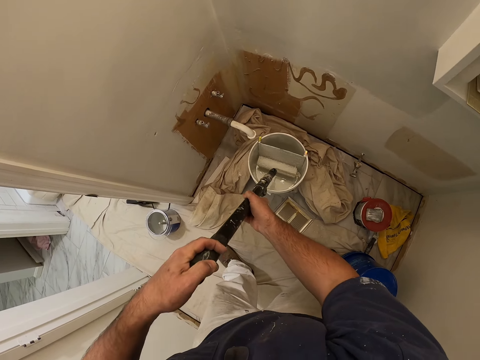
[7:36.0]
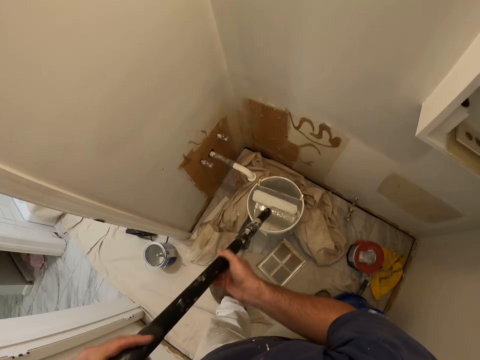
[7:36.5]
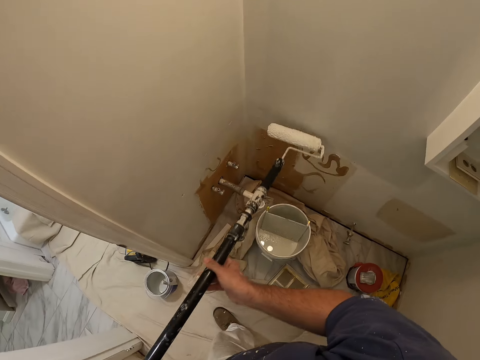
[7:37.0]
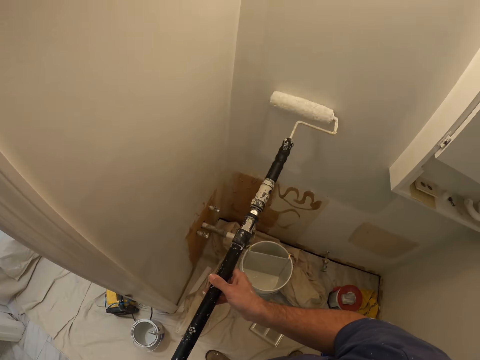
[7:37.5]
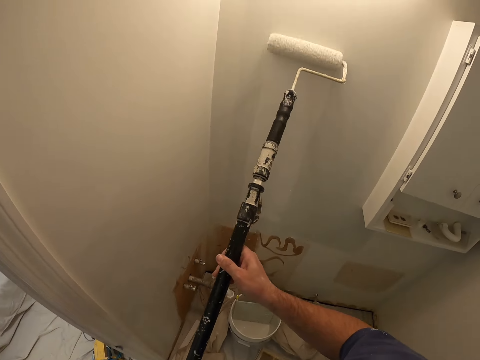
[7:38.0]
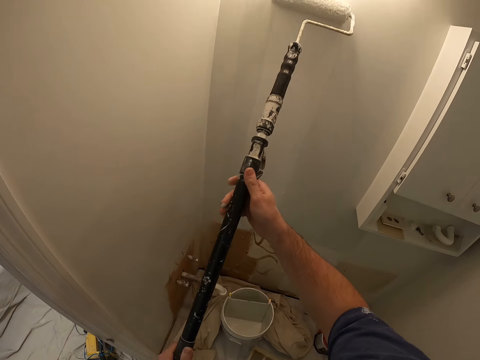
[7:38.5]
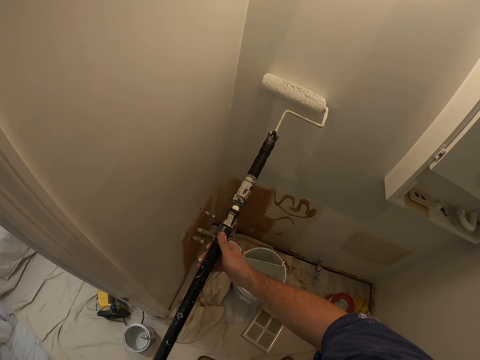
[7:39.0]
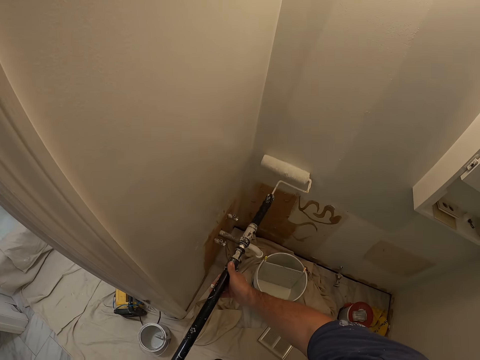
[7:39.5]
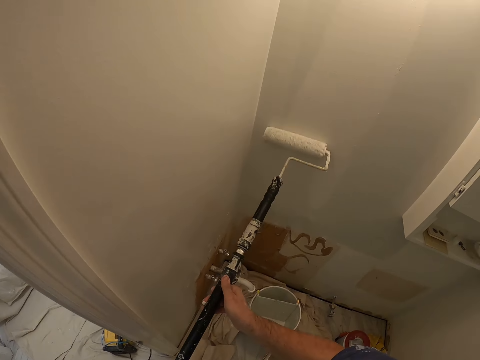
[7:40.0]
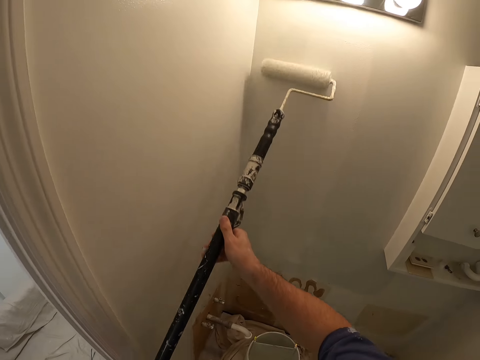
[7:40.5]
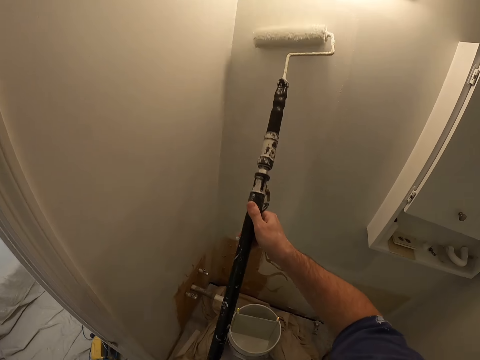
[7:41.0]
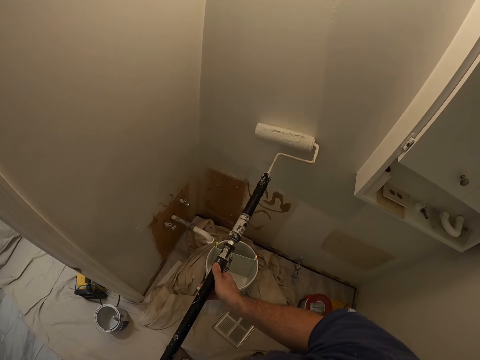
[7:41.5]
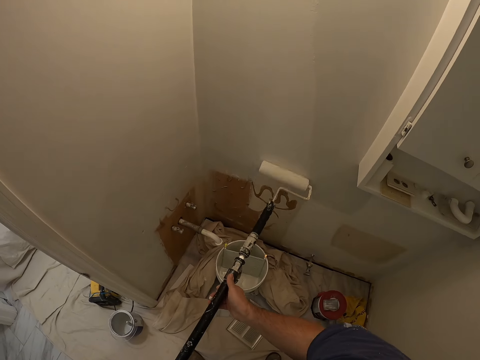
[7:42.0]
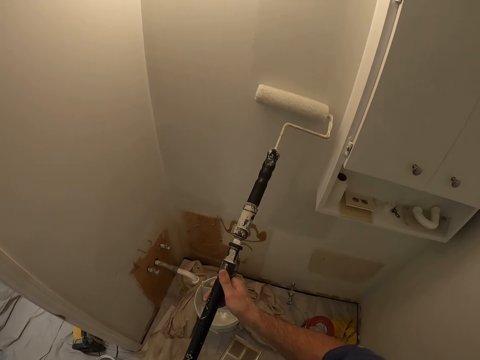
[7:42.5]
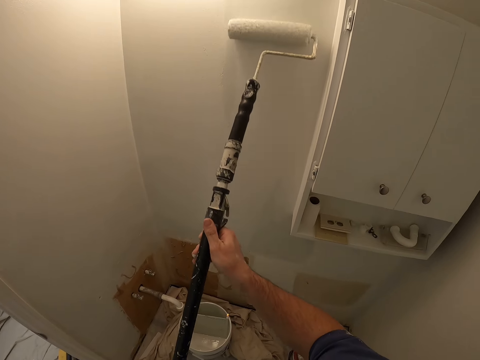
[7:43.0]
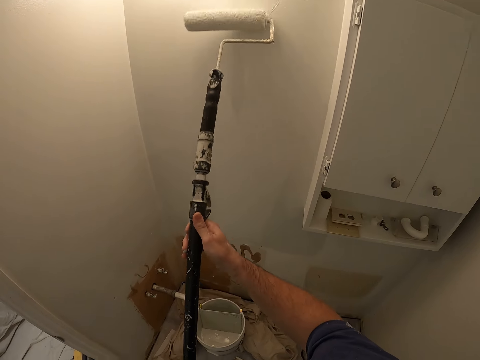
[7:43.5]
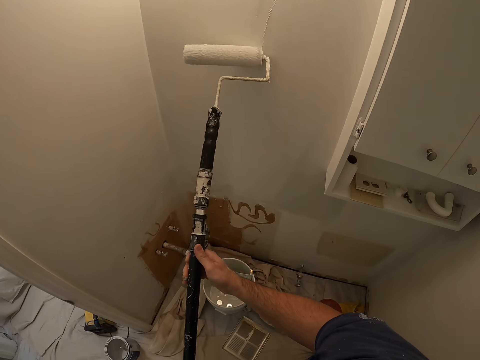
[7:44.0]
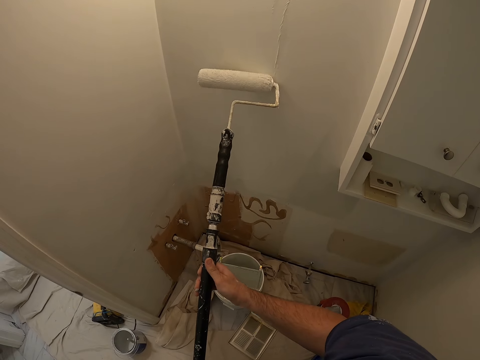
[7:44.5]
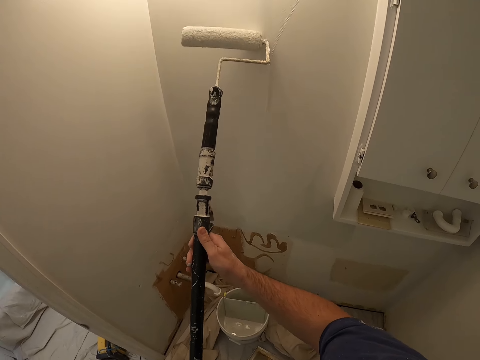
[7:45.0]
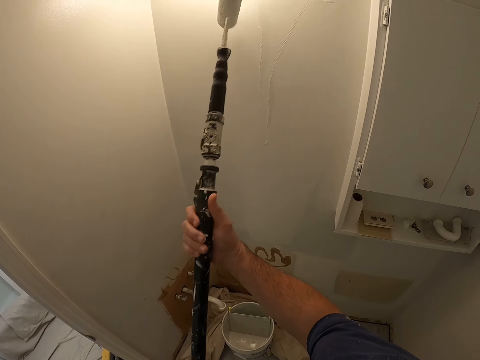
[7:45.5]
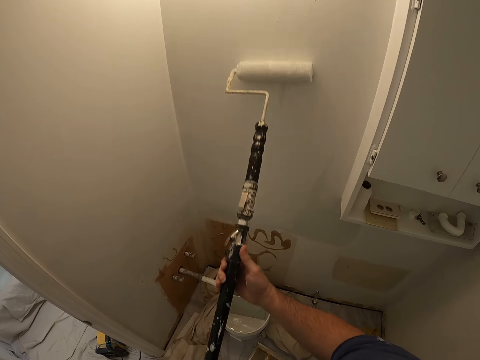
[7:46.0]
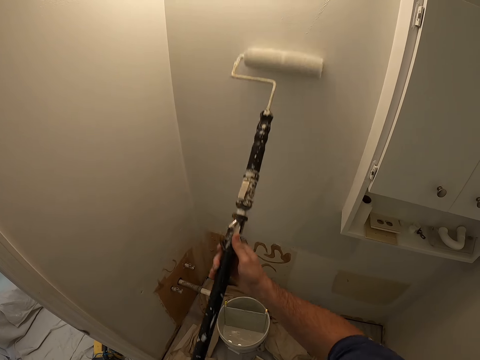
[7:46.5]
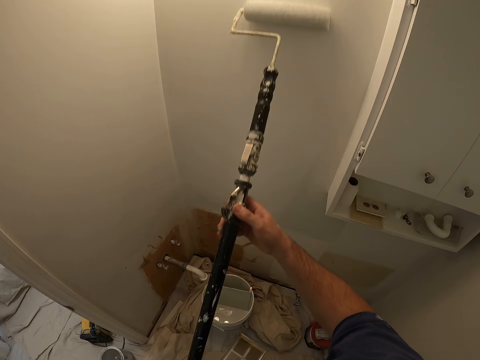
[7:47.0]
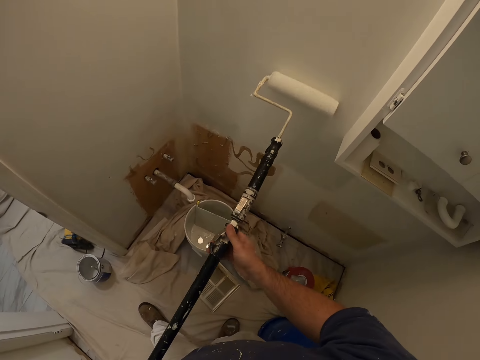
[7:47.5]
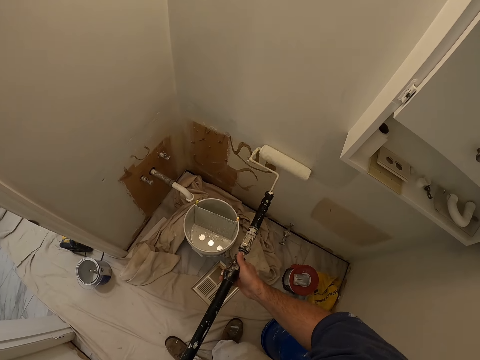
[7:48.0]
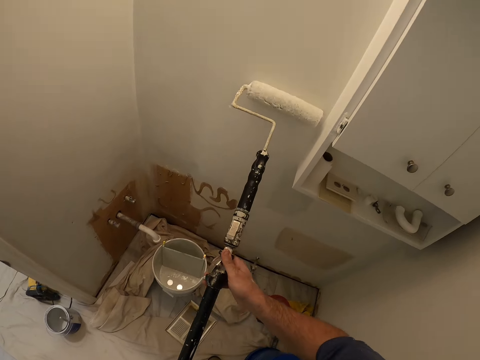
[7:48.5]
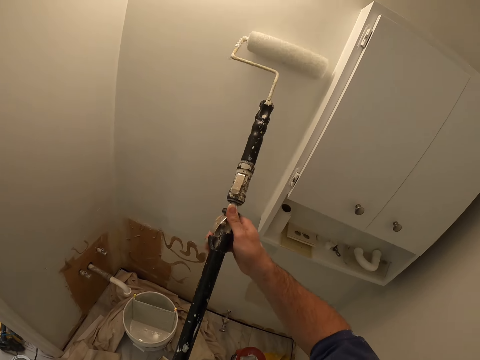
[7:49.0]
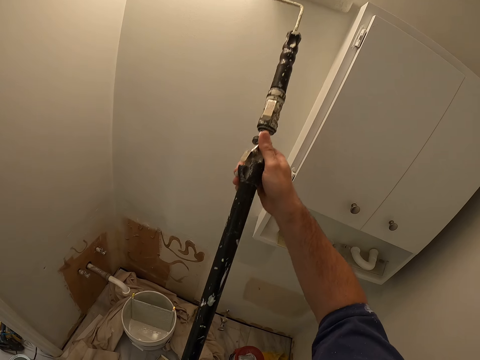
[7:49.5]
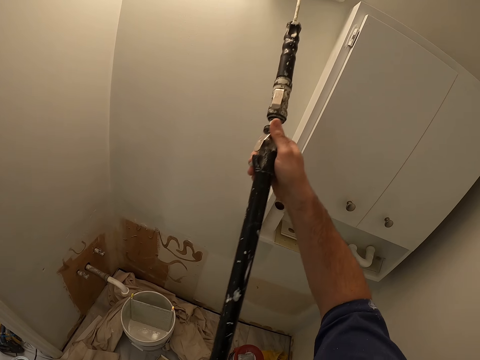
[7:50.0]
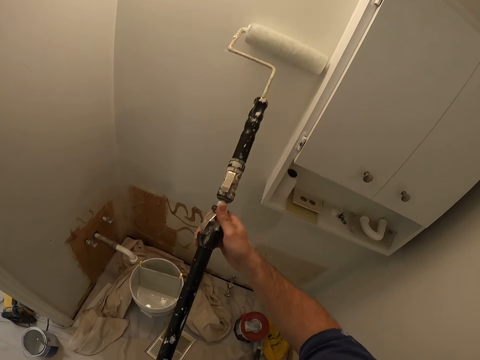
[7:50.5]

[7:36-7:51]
The camera wearer looks towards the wall. They paint the wall using the paint roller. They rotate the paint roller. They paint the wall using the paint roller.

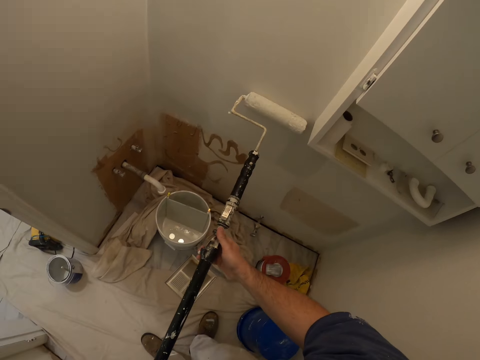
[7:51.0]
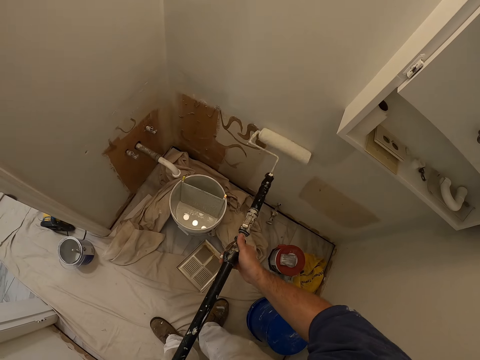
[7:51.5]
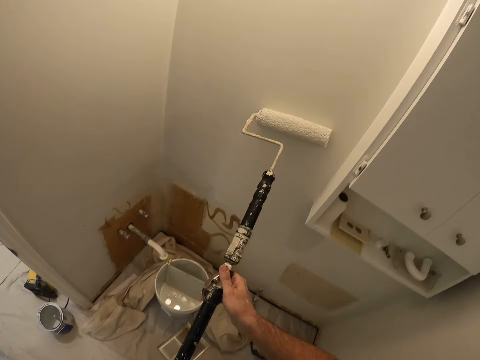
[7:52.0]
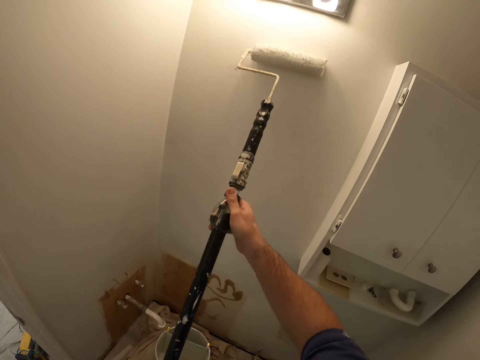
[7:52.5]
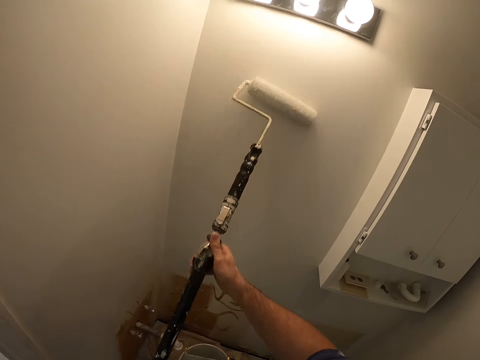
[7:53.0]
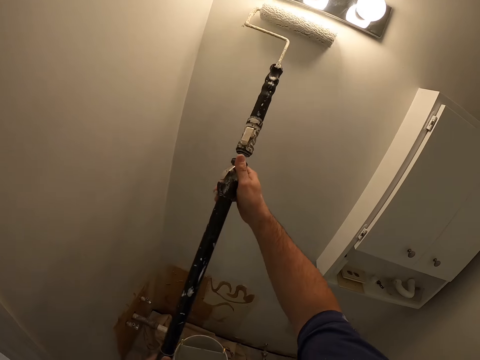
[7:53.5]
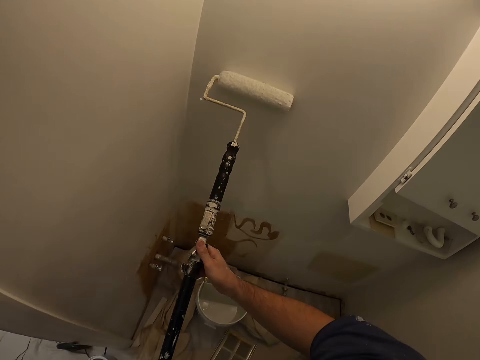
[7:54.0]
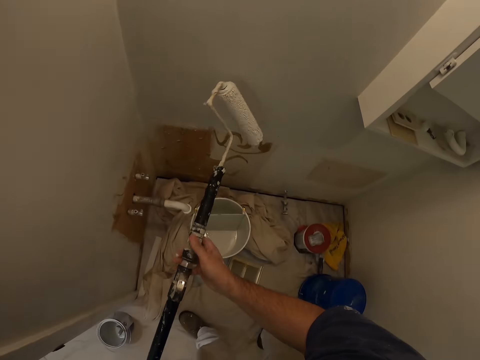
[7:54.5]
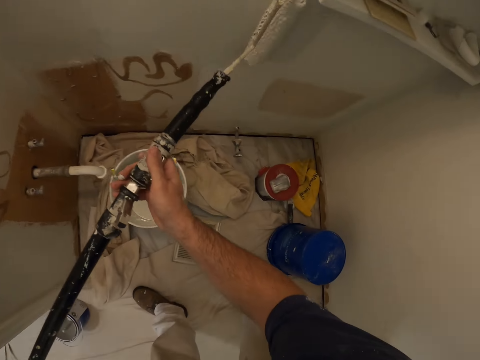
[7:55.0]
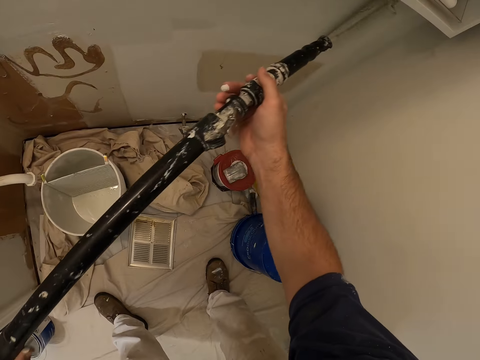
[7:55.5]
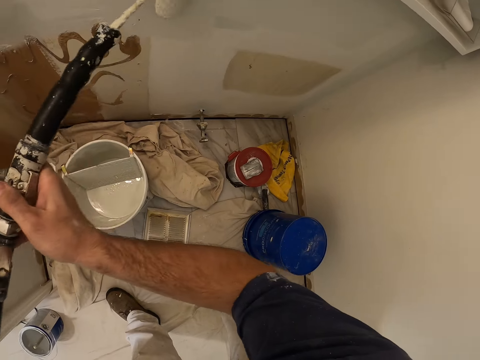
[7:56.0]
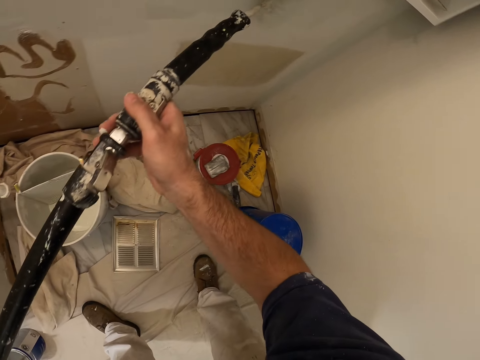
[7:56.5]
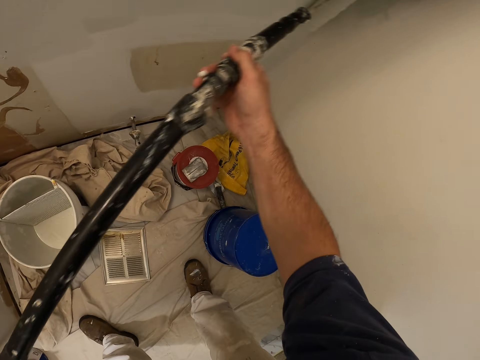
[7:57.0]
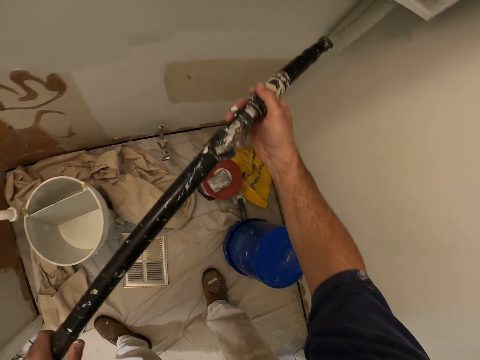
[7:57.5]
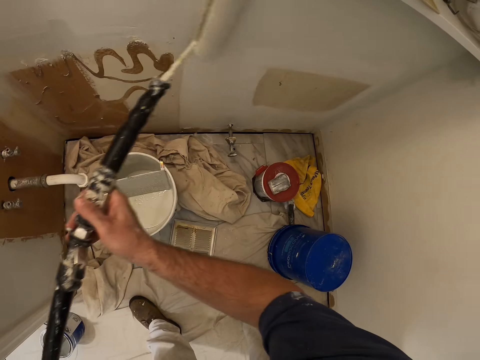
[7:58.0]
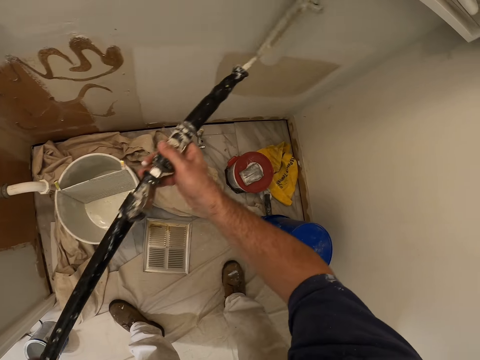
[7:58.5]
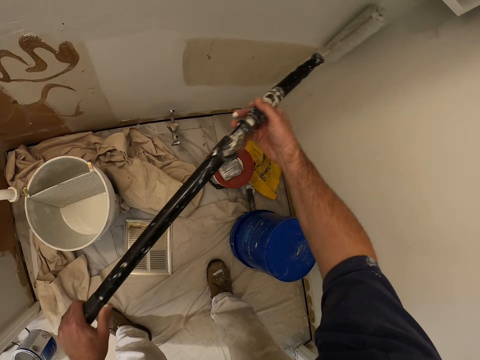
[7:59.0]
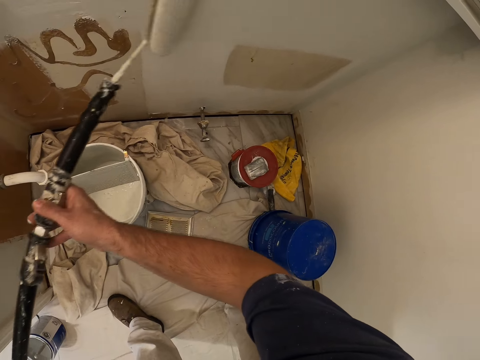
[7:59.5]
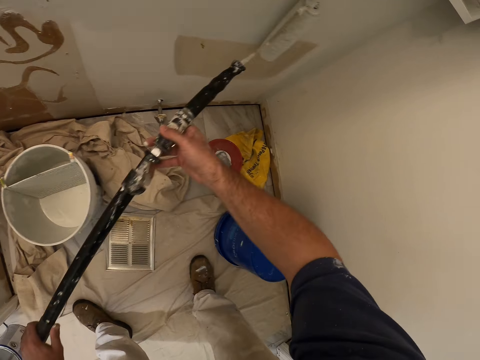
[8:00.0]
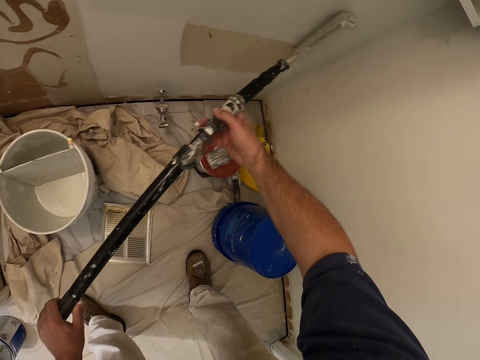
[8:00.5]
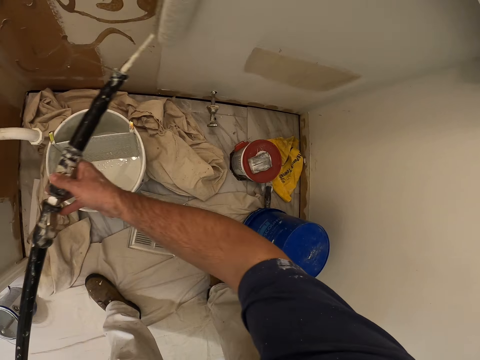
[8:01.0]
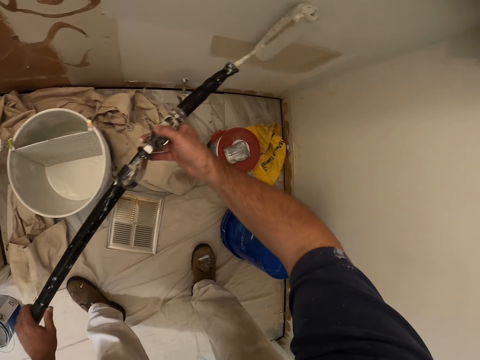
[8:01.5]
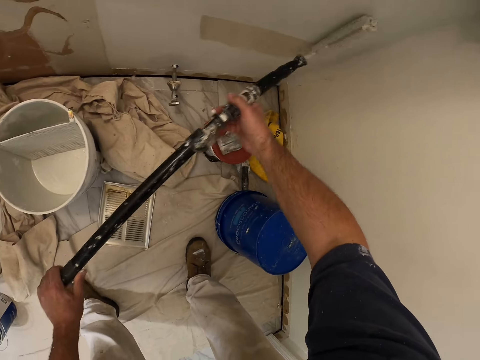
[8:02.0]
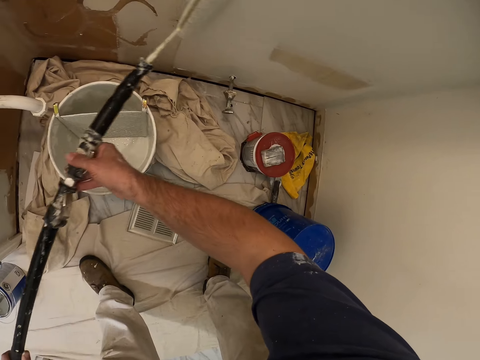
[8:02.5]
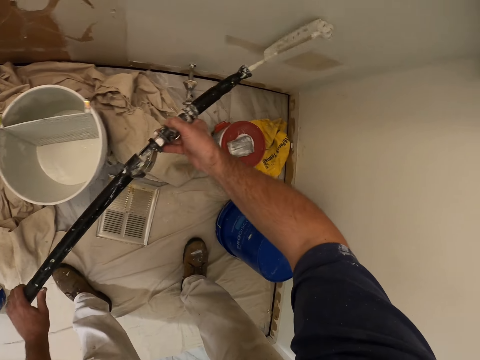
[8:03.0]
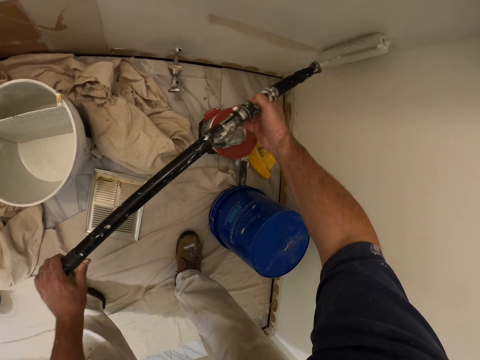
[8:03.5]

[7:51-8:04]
The camera wearer turns the paint roller clockwise. They paint the wall using the paint roller.
